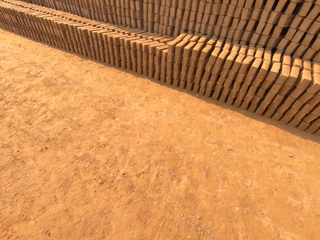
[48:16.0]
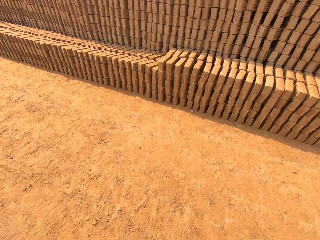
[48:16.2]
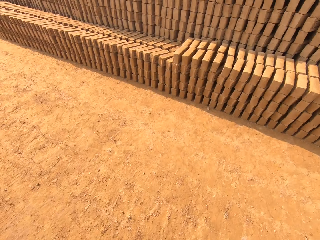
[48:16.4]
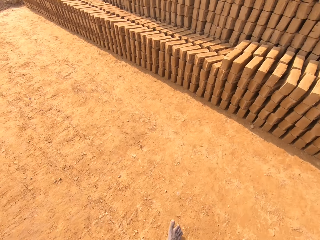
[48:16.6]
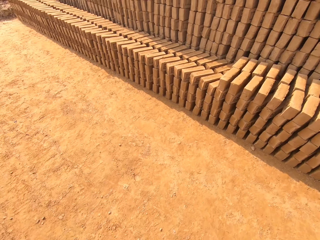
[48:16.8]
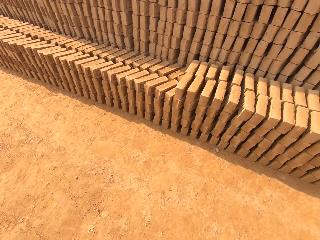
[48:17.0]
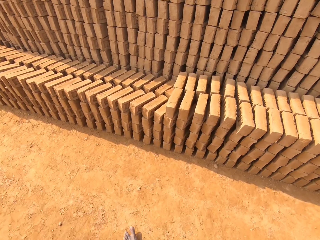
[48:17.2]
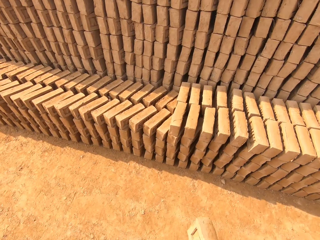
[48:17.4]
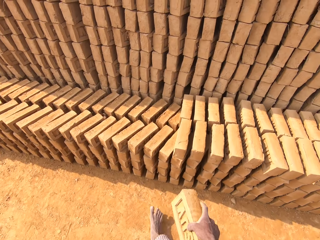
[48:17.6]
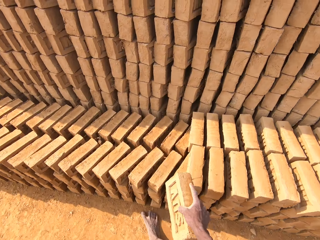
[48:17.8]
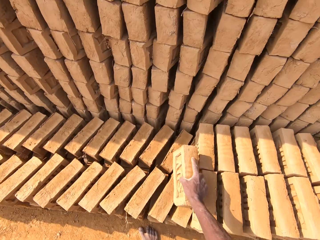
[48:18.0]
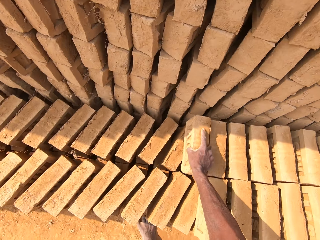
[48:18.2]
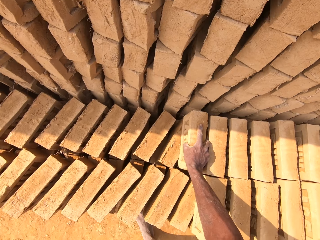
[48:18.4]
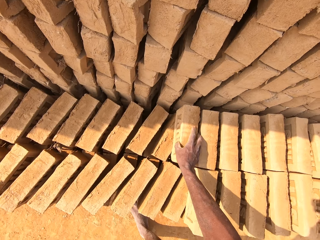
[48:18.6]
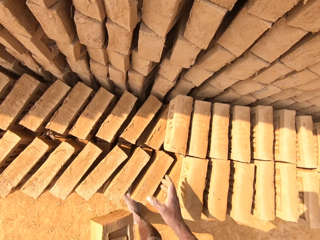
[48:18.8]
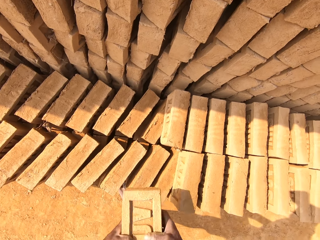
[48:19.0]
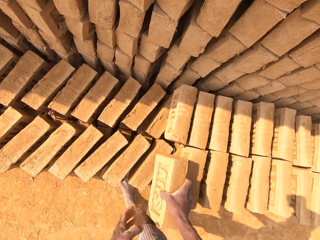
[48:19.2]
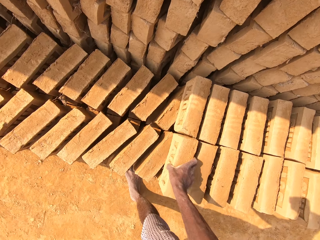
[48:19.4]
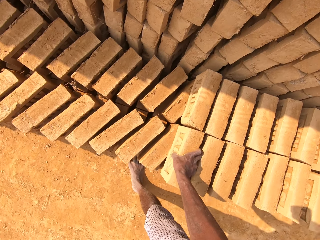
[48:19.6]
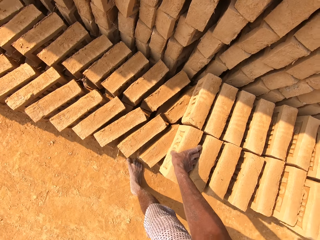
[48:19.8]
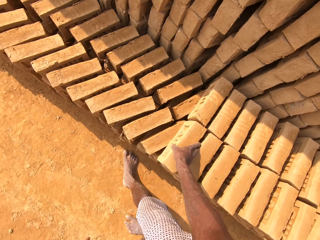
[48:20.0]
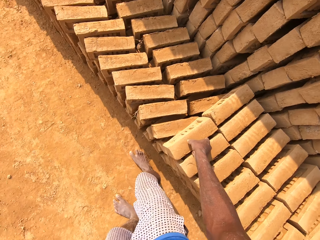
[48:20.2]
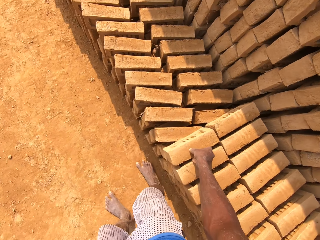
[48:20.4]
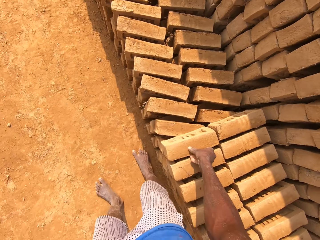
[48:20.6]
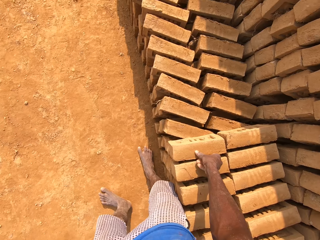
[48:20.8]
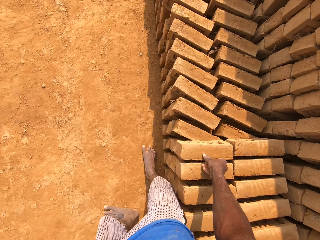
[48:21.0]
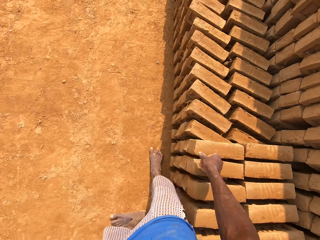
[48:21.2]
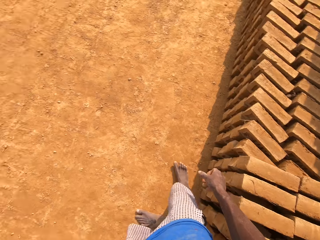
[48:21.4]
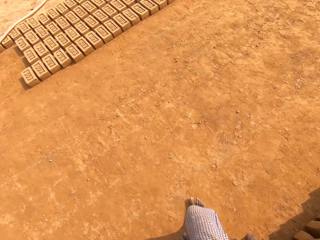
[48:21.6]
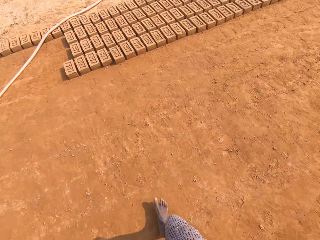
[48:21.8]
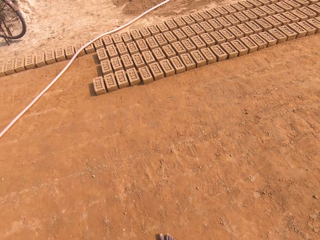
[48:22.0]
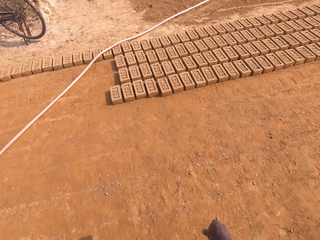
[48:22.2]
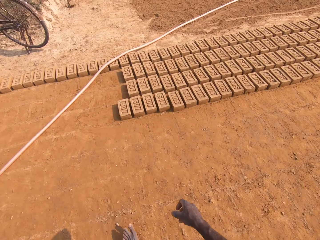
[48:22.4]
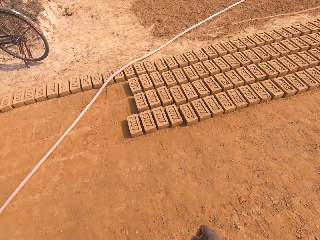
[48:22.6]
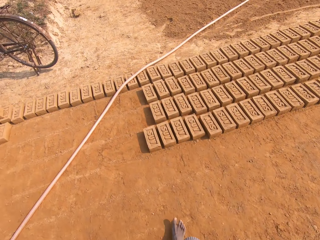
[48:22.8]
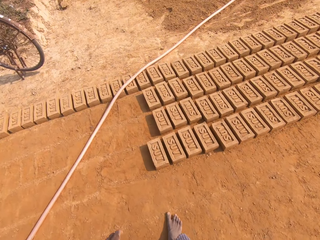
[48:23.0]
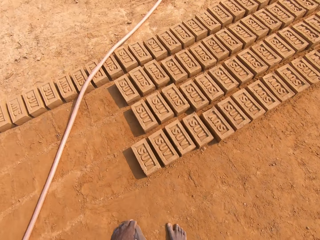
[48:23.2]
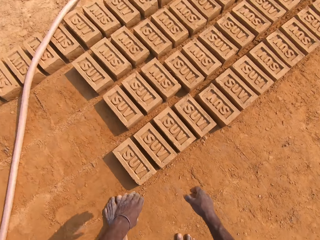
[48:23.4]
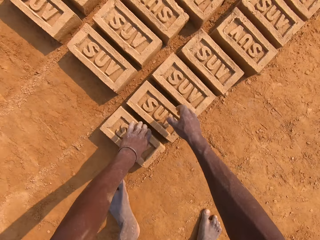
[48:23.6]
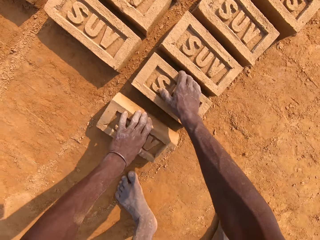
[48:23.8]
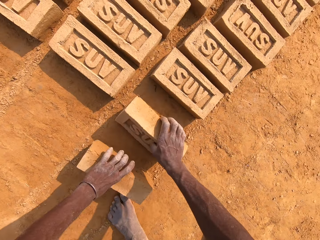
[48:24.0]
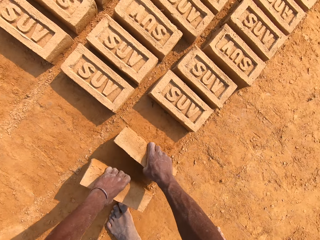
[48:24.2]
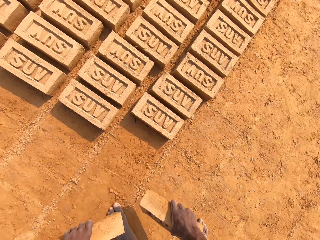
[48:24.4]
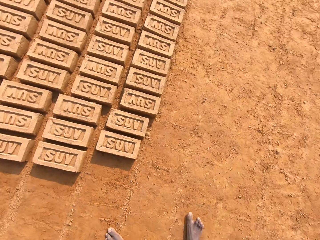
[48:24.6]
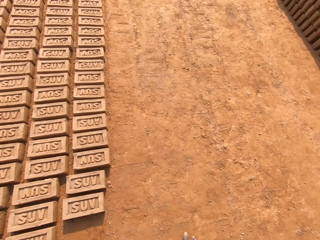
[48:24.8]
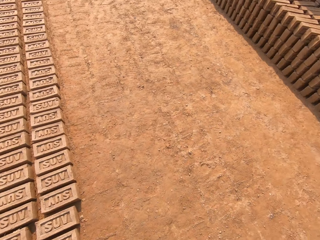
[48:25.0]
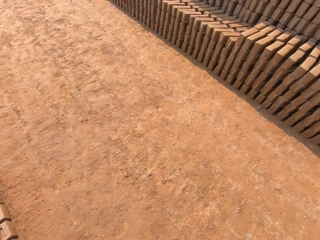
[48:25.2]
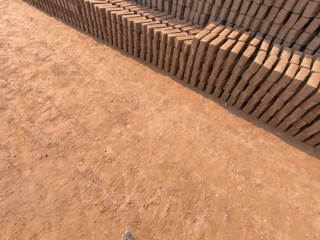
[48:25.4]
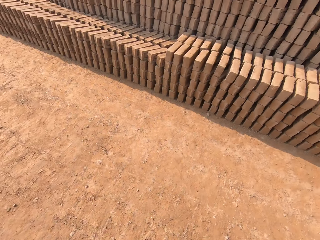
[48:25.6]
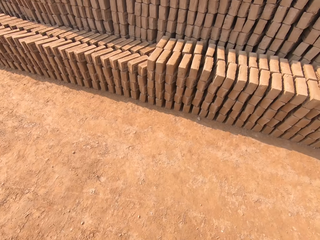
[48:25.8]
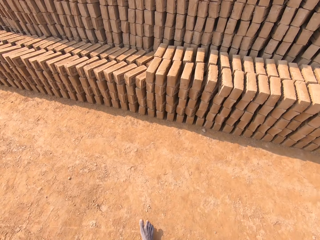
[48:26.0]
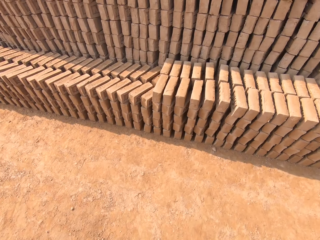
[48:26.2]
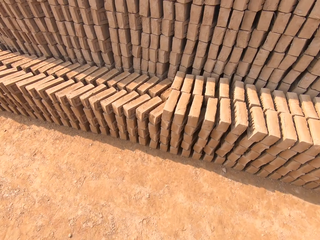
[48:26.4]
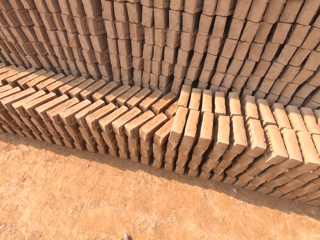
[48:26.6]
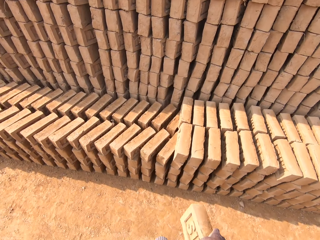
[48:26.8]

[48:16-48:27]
The camera wearer drops the brick in his right hand on a pile of bricks. He passes the brick from his left hand to his right hand. He drops the brick in his right hand on the pile of bricks. He walks around the field. He picks up a brick from the floor with his left hand. He picks up a brick from the floor with his right hand. He walks around the field.

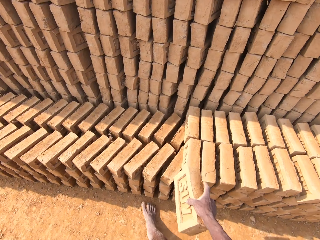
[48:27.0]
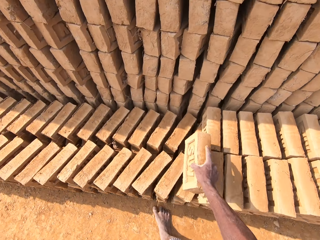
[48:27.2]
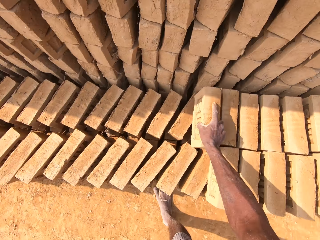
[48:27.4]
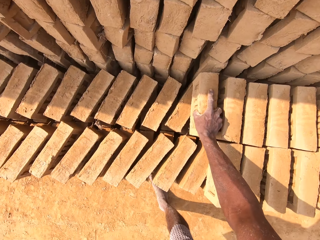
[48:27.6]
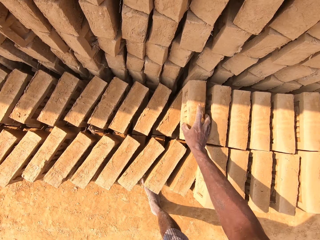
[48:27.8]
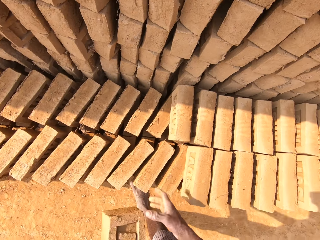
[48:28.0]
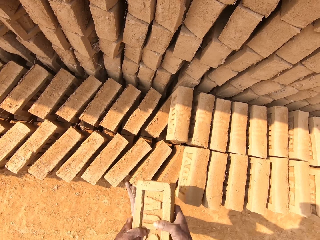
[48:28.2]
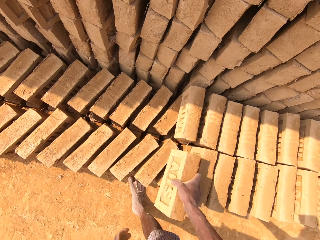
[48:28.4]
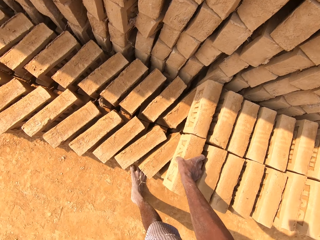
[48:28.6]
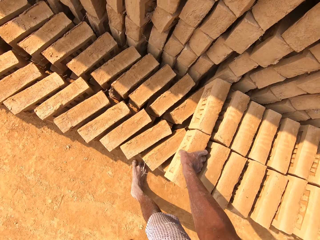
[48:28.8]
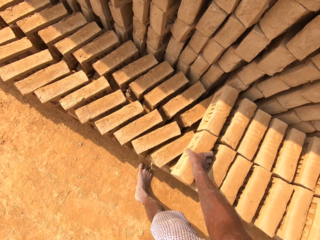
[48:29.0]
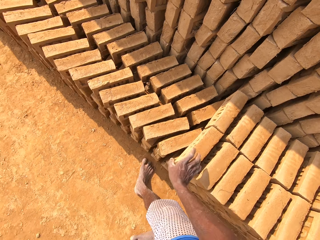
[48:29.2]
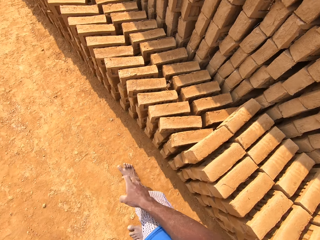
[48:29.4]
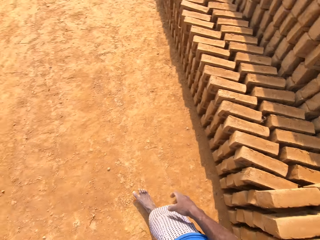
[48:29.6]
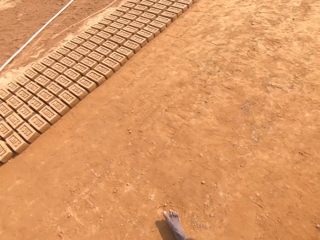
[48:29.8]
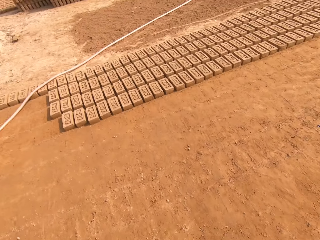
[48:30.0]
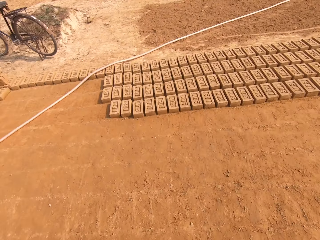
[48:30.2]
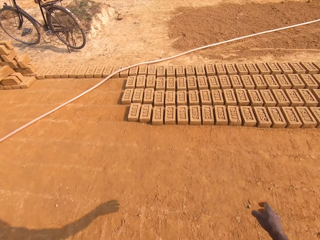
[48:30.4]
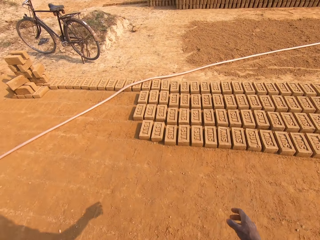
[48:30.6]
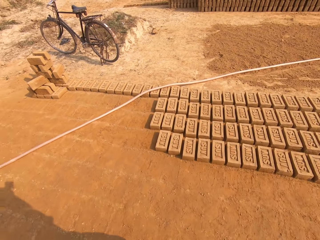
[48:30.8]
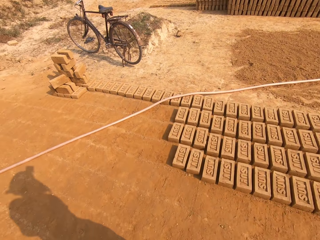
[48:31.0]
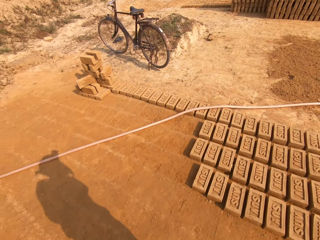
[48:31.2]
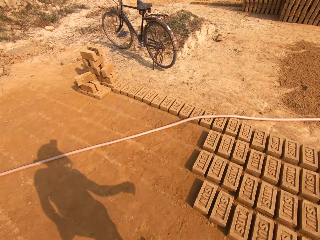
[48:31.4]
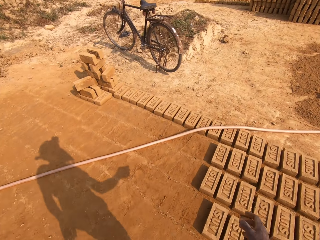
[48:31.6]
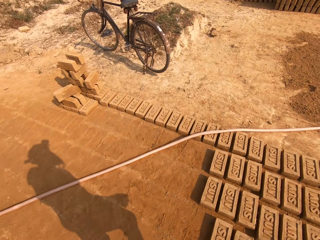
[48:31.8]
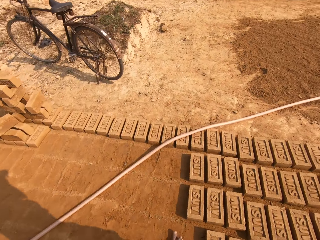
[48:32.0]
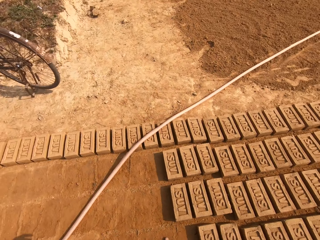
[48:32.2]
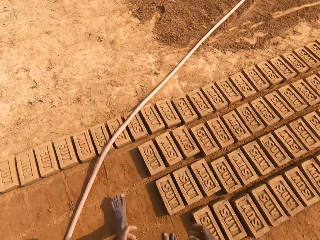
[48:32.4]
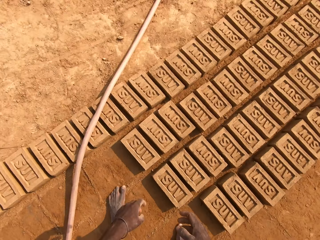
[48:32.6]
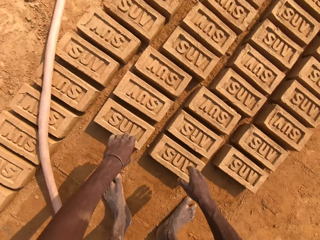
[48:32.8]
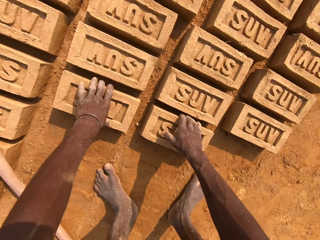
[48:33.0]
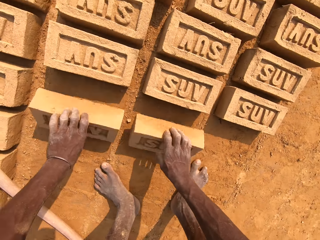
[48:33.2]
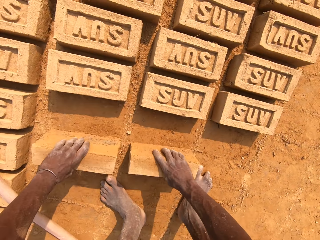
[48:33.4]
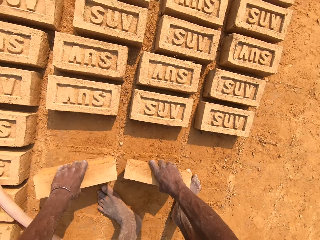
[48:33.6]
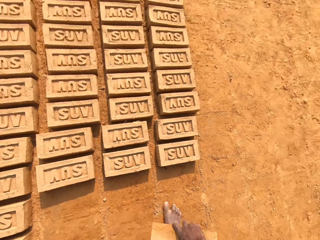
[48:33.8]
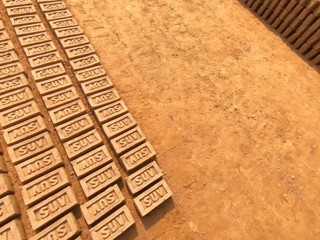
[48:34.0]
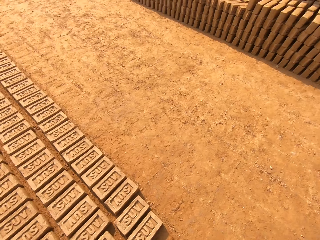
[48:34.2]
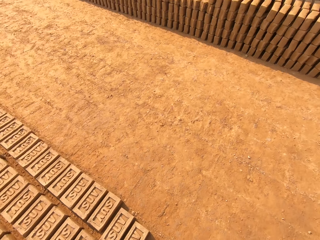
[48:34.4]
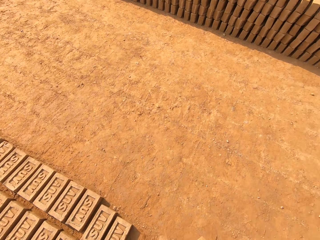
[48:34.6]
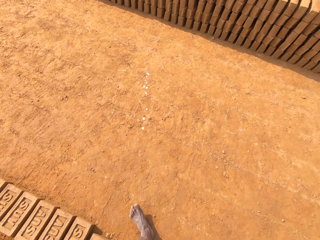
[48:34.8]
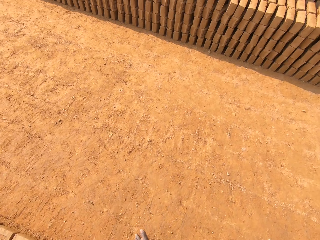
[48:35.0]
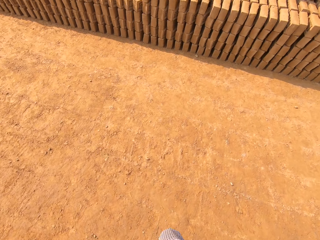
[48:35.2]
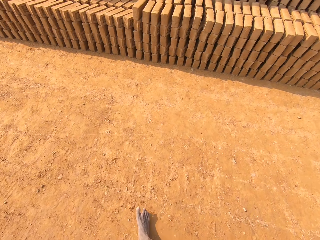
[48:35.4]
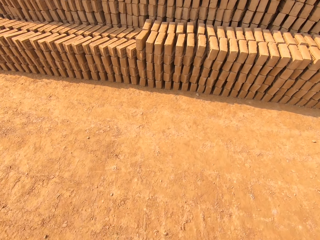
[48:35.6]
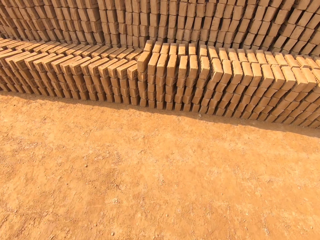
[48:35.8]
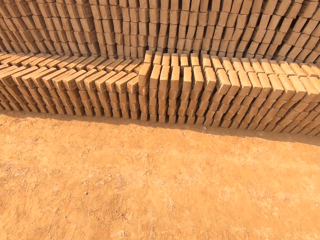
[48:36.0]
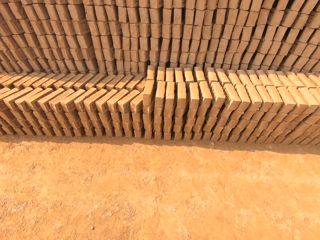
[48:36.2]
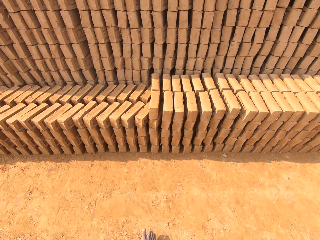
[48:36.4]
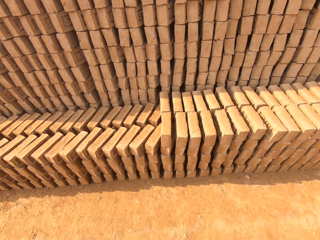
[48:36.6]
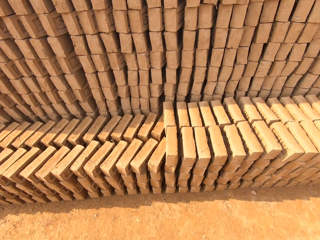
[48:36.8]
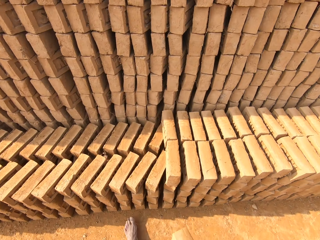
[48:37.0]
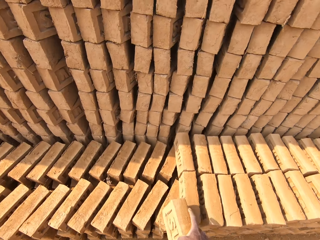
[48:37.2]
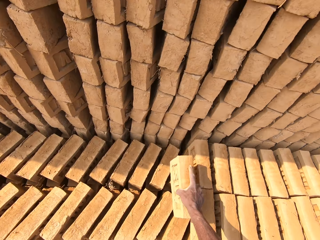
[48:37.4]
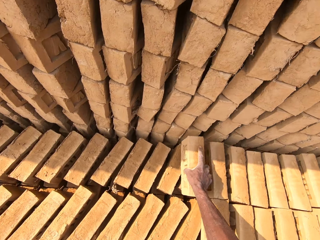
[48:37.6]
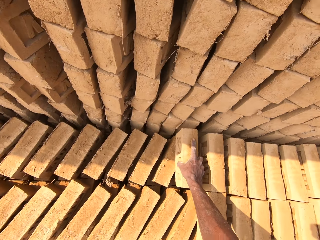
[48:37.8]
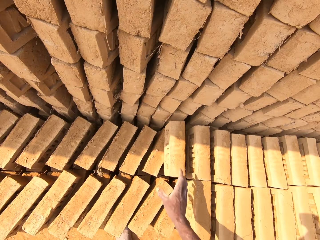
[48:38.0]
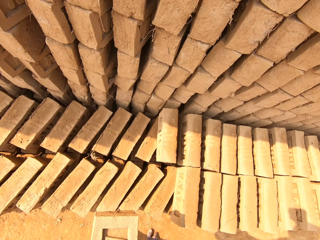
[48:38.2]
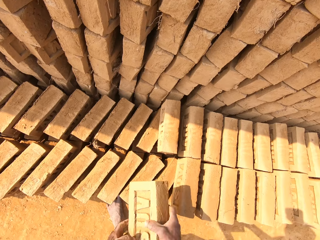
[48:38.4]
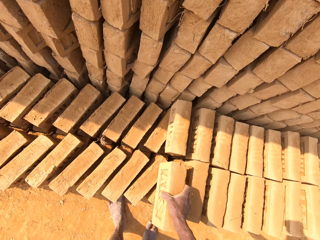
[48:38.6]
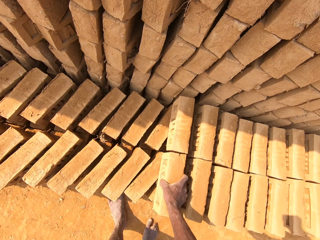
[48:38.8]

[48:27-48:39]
The camera wearer drops the brick in his right hand on a pile of bricks. He passes the brick from his left hand to his right hand. He drops the brick in his right hand on the pile of bricks. He walks around the field. He picks up a brick from the floor with his right hand. He picks up a brick from the floor with his left hand. He walks around the field. He spits on the ground. He drops the brick in his right hand on the pile of bricks. He passes the brick from his left hand to his right hand.
